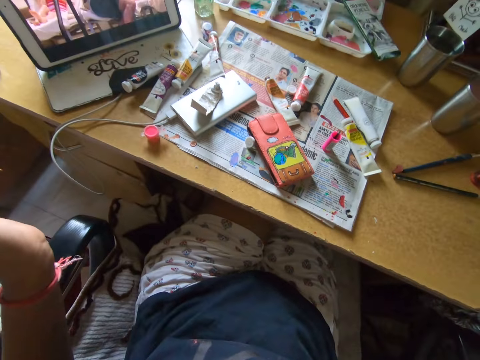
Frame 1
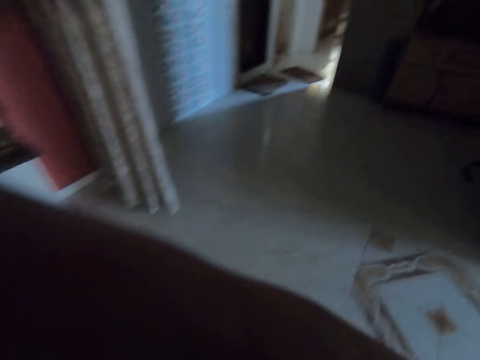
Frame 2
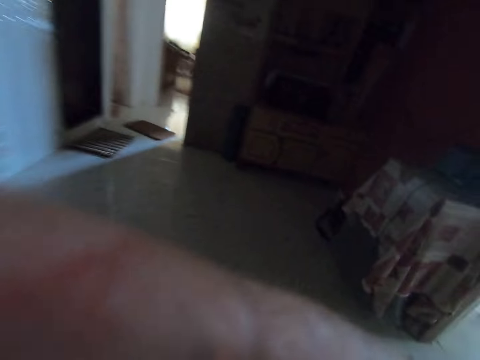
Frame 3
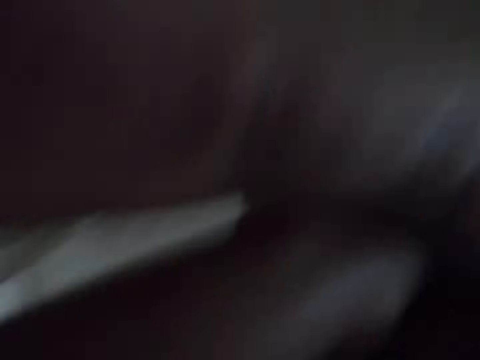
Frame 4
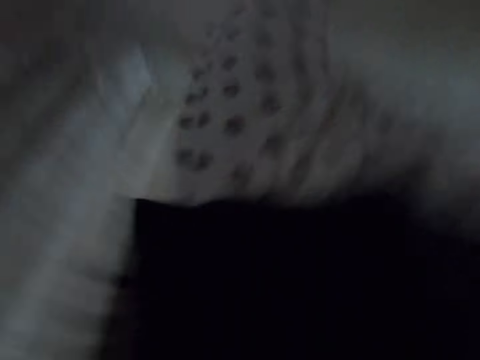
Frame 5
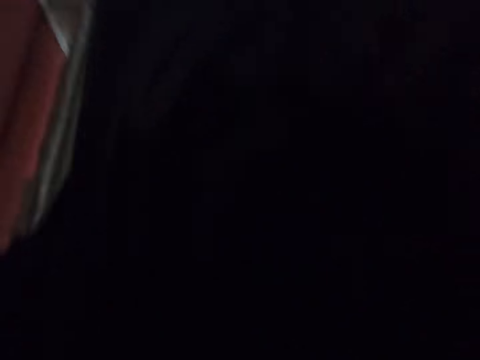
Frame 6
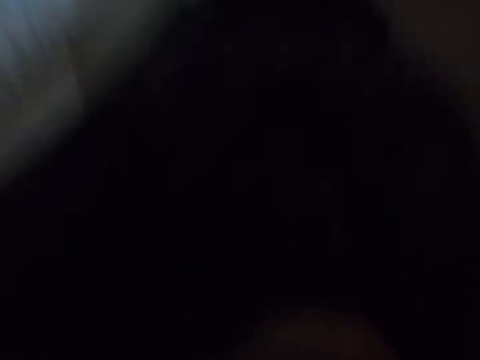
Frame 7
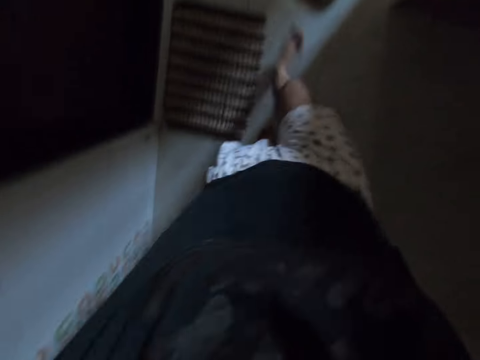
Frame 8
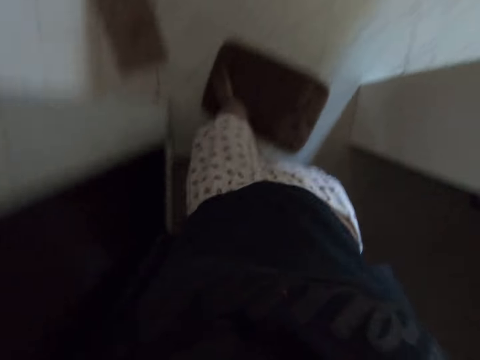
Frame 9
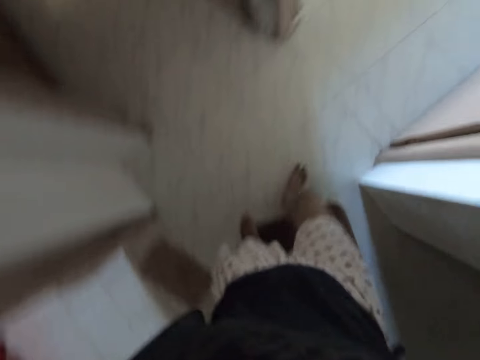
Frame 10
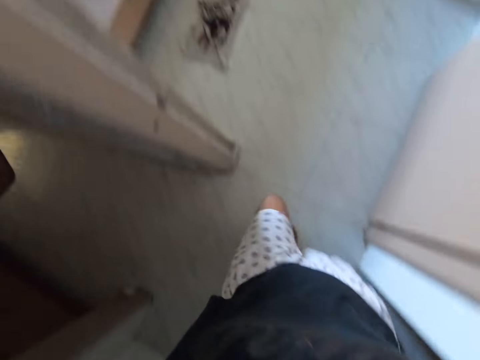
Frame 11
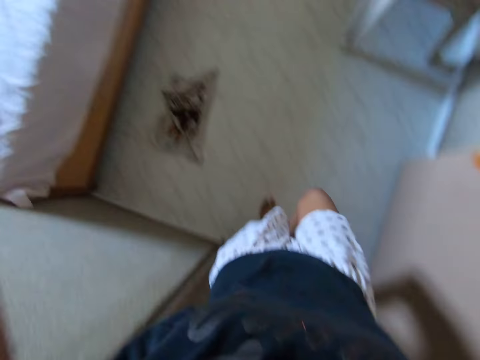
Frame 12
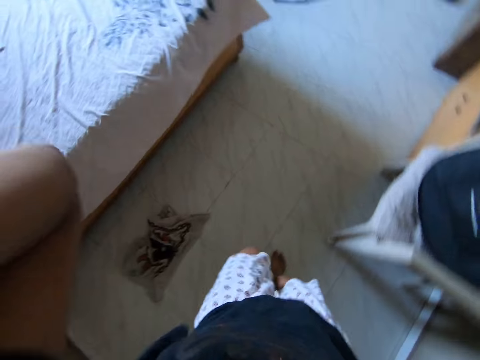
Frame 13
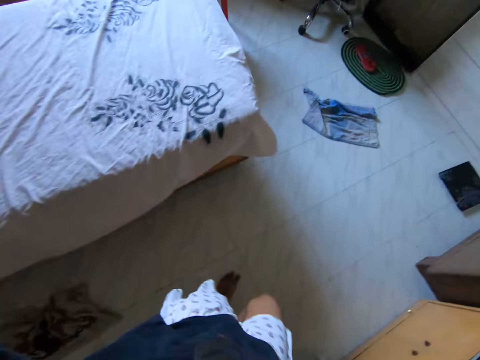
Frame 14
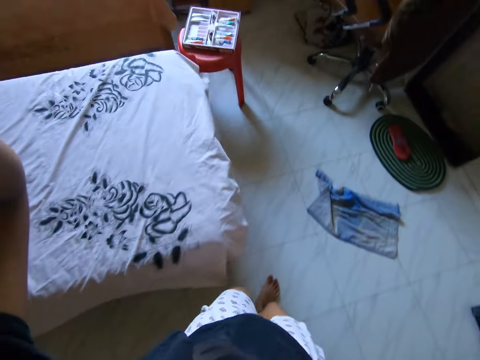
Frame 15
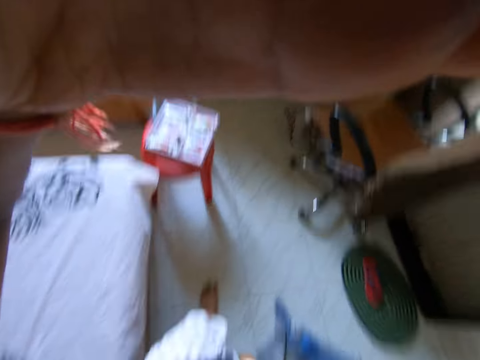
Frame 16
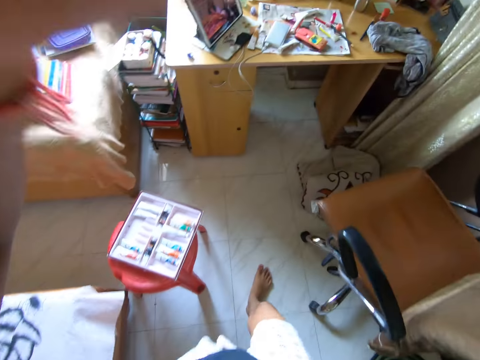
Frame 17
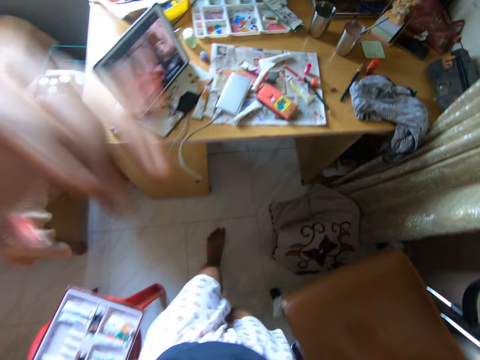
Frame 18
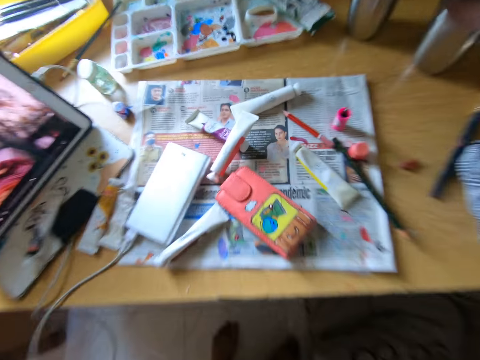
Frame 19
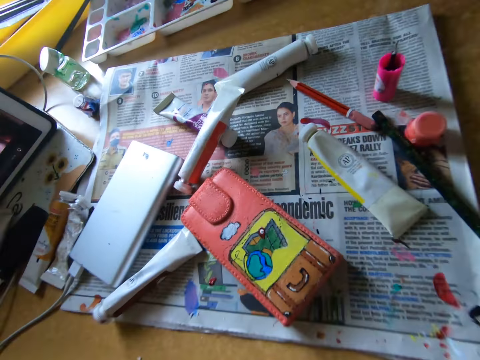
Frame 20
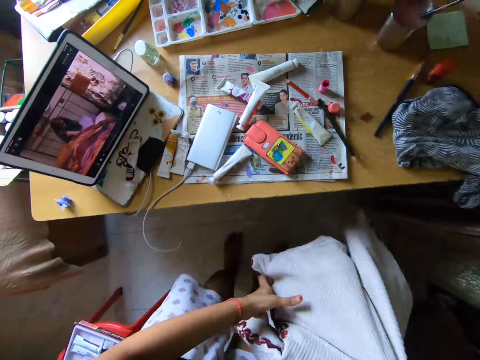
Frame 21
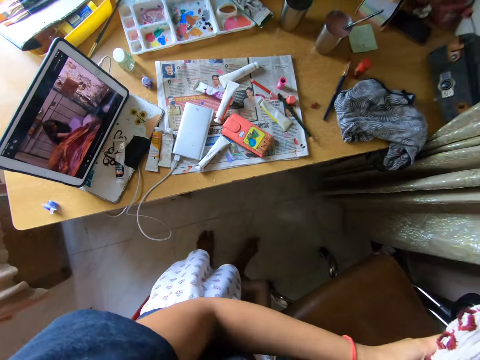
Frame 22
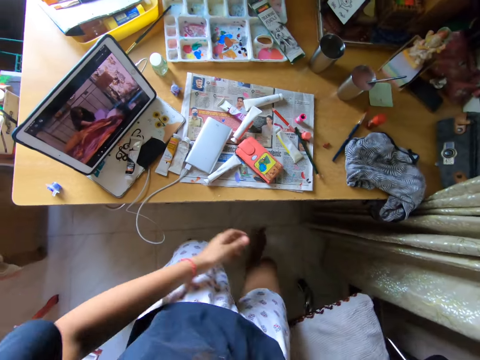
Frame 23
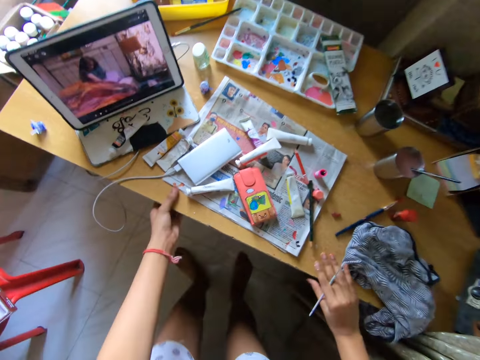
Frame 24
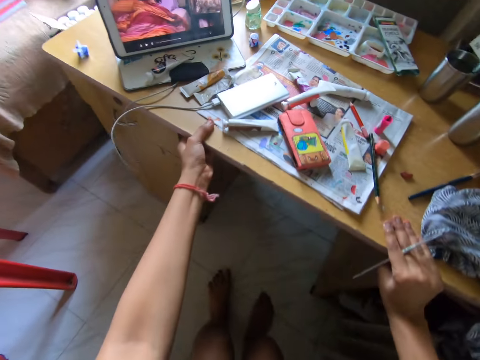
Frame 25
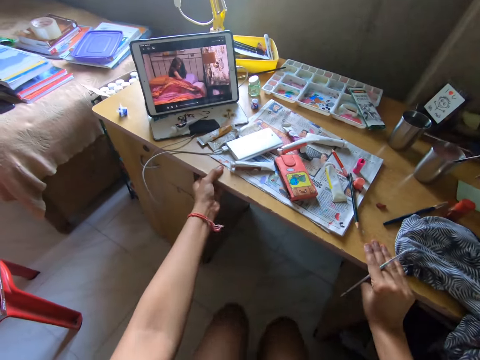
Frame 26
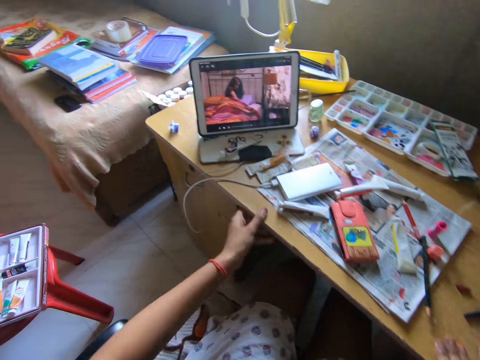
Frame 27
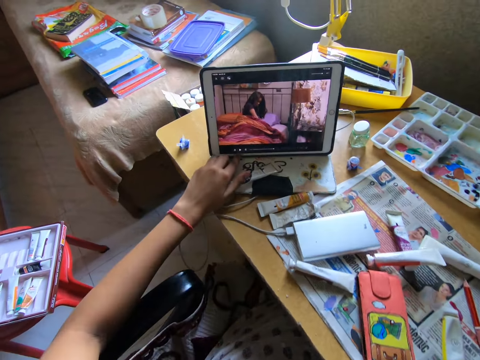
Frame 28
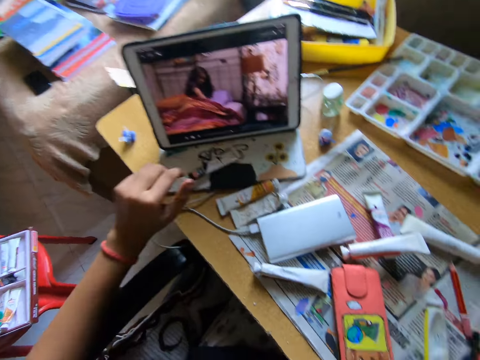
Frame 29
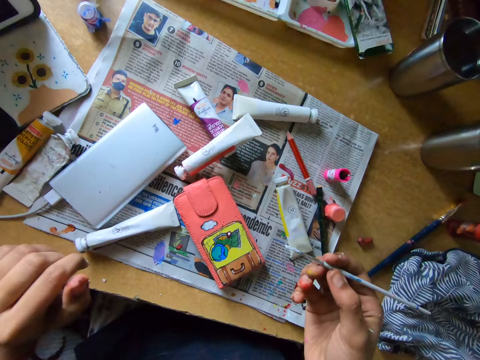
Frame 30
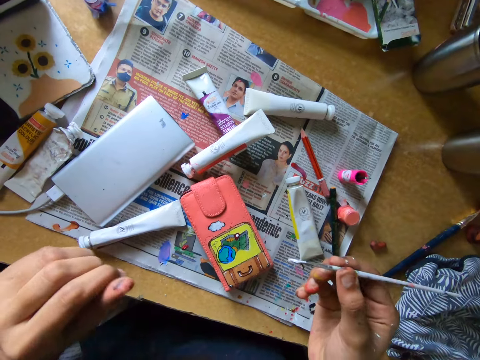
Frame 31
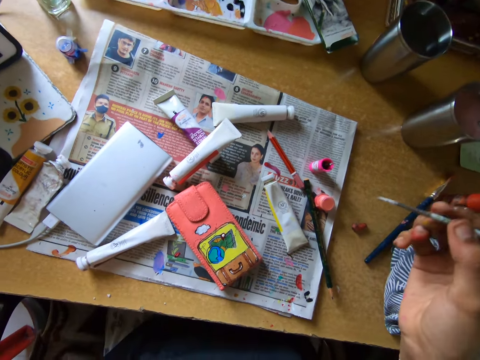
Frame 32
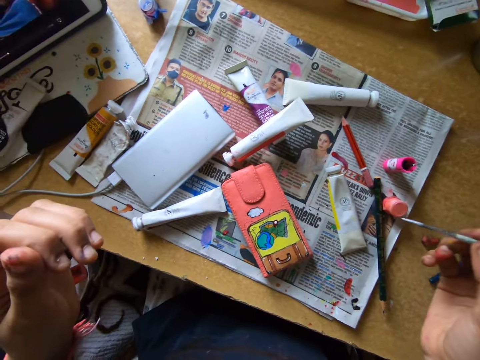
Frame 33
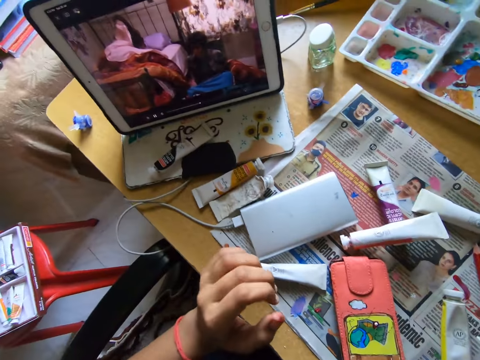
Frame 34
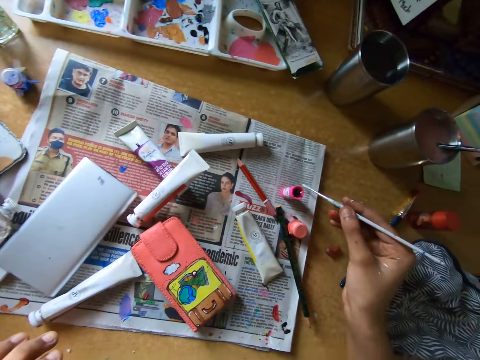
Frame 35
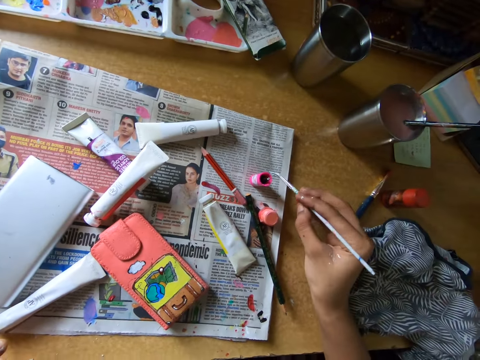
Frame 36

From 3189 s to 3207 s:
The camera wearer walks around the room. They adjust a camera. They walk right. They walk left. They pick up a small cushion. They place the cushion on a seat or chair. They sit on the chair. They pull the chair closer to the table. They operate a tablet. They look around the table.

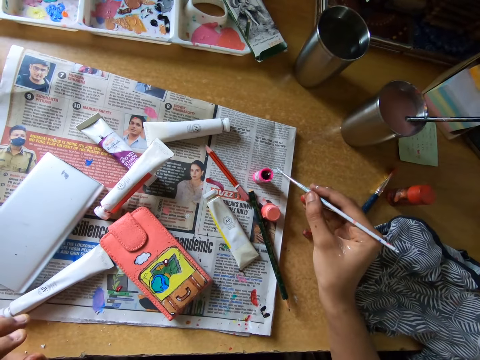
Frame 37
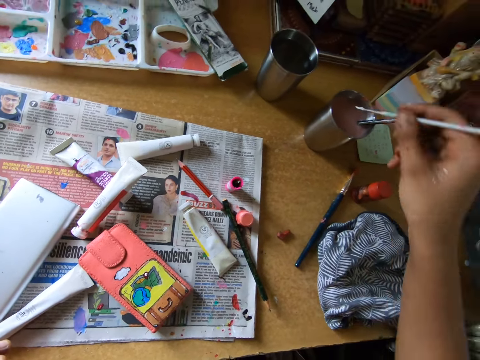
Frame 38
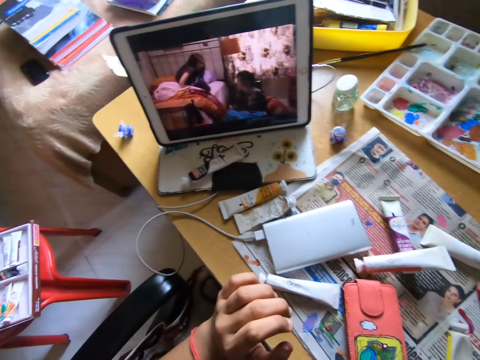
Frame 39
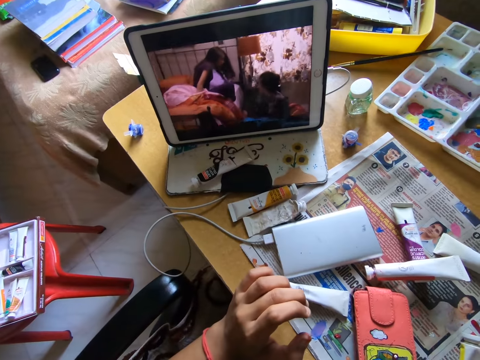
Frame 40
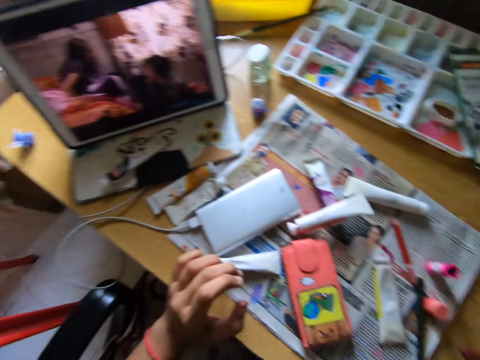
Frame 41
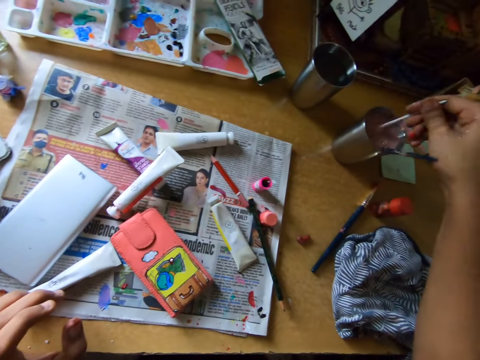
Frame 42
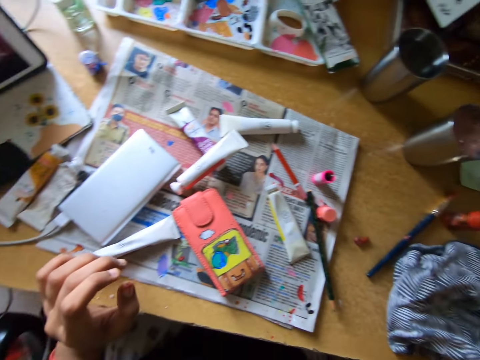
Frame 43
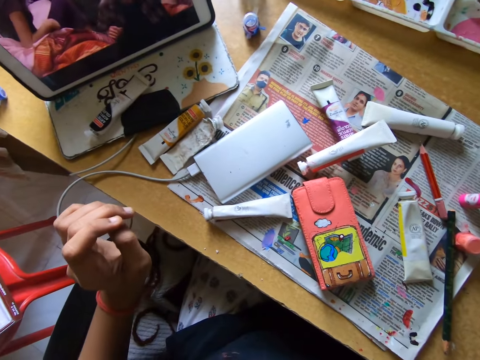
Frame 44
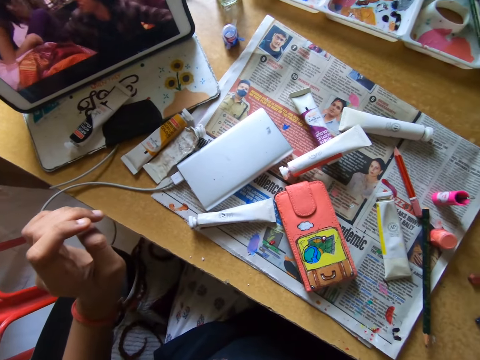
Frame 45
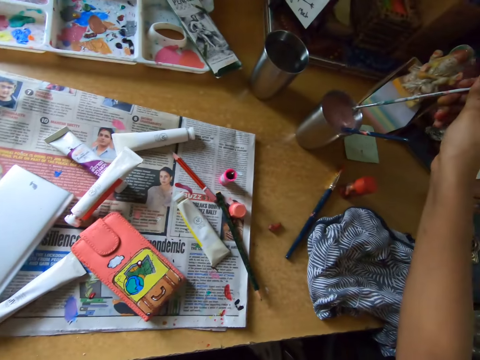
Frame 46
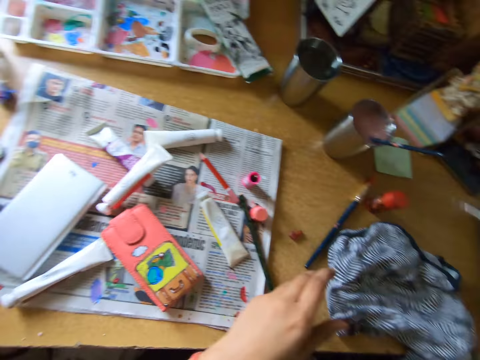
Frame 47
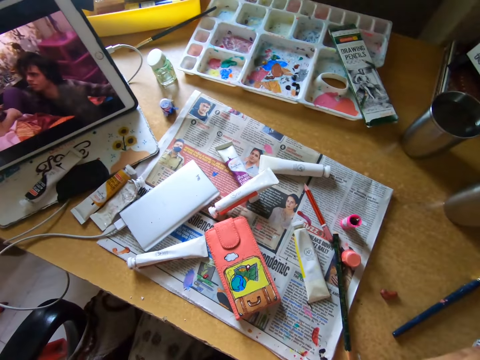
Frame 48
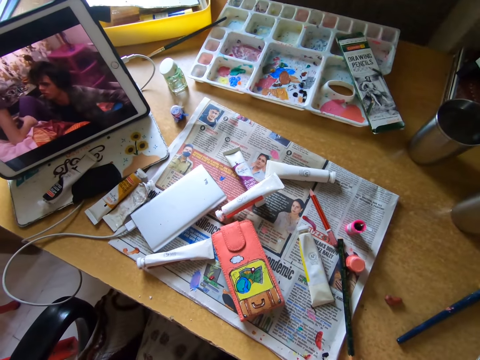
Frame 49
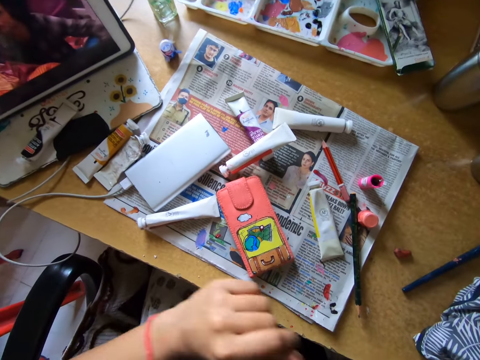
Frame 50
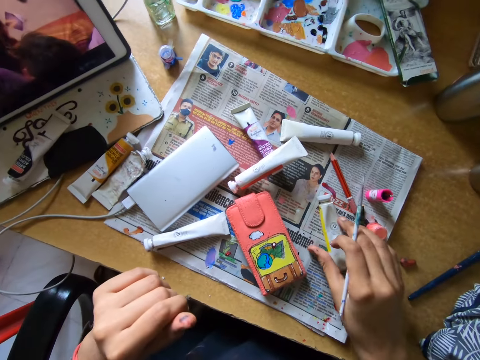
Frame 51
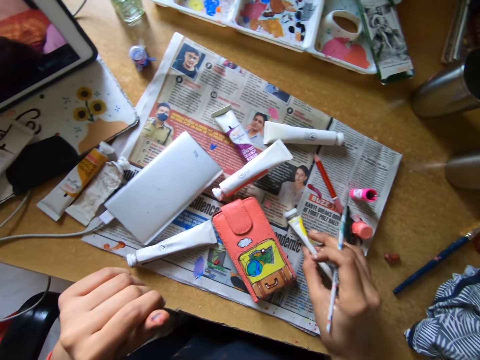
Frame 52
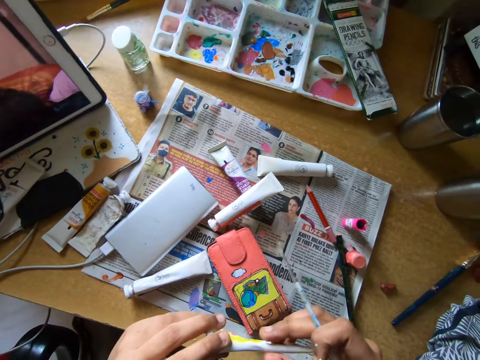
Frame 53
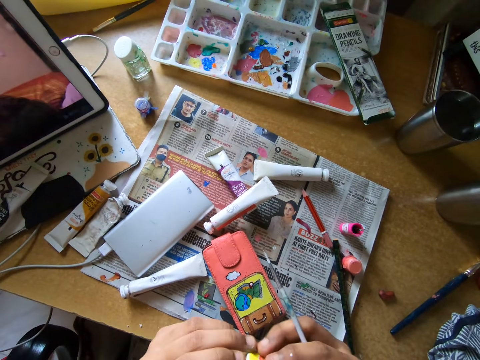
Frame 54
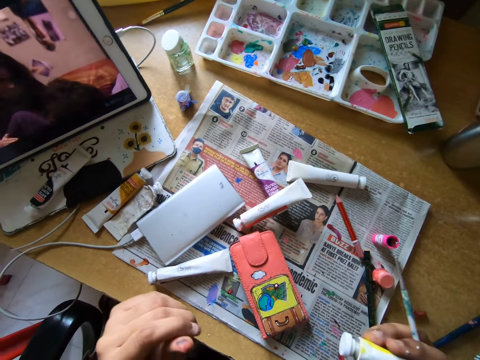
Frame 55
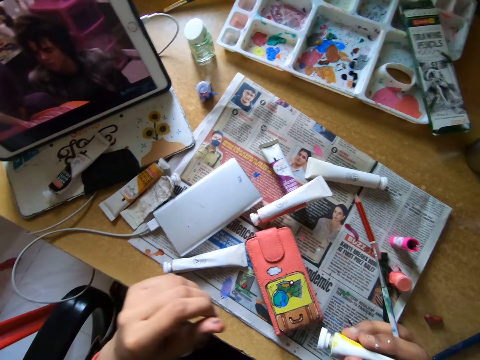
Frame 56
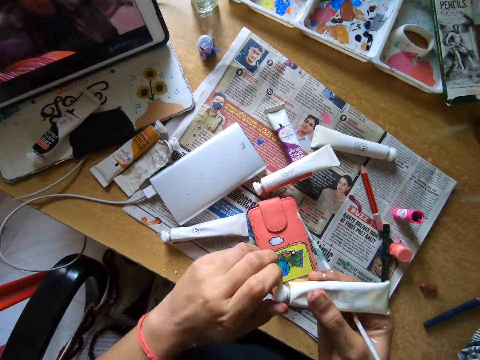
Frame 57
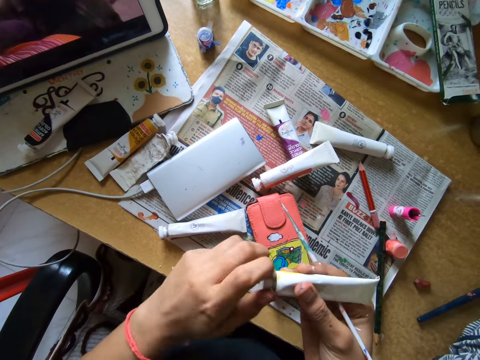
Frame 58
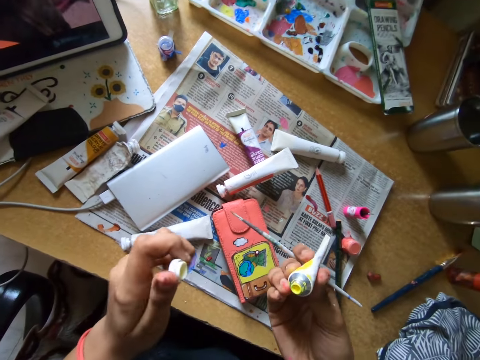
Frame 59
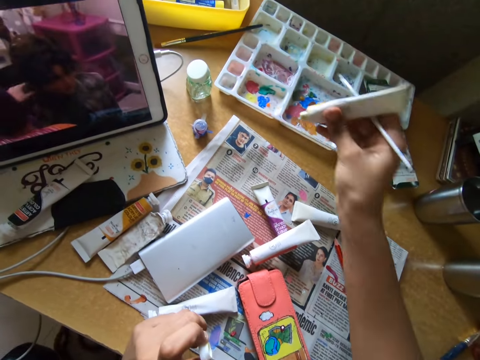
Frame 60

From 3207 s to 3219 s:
The camera wearer dips a pencil inside a tumbler or steel glass. They look at a tablet. They shake the pencil inside the tumbler. They look at the steel glass. They remove the pencil from the tumbler. They pick up a watercolor tube. They open the watercolor tube.
